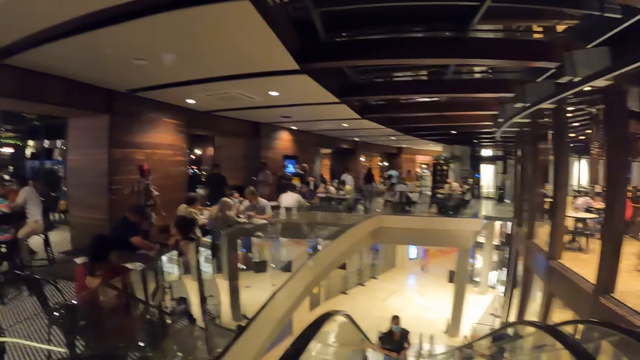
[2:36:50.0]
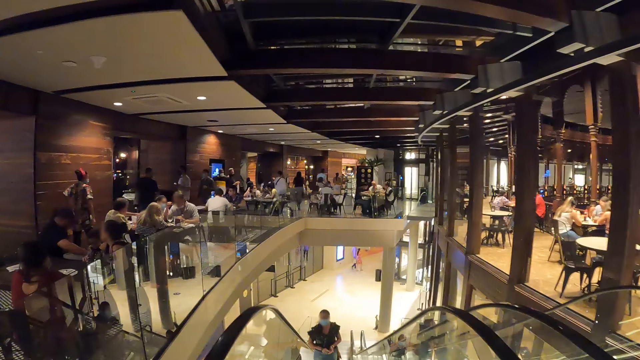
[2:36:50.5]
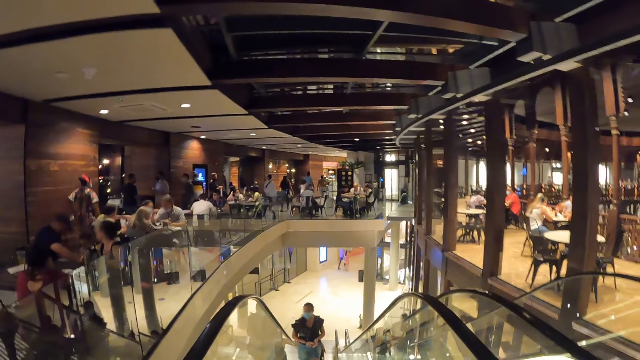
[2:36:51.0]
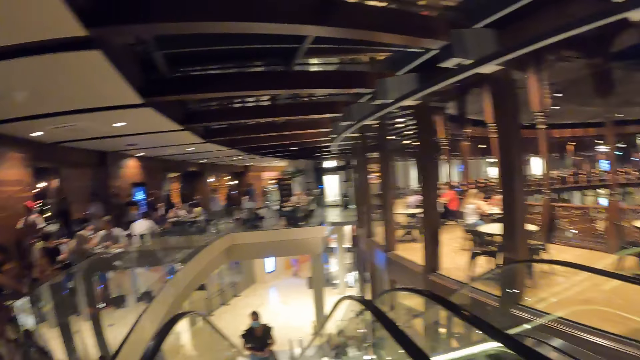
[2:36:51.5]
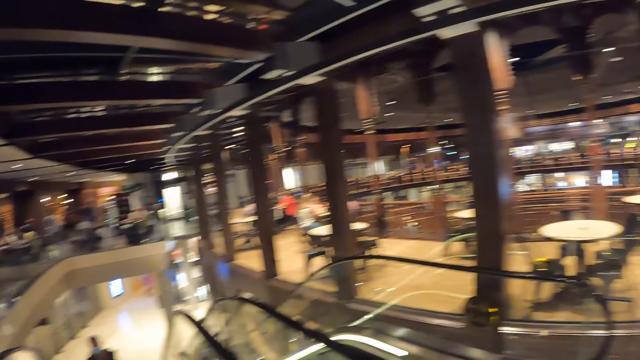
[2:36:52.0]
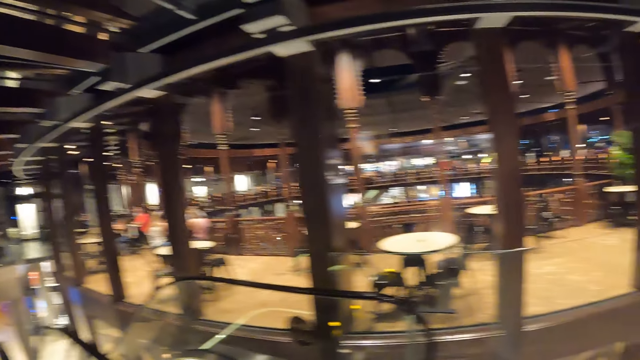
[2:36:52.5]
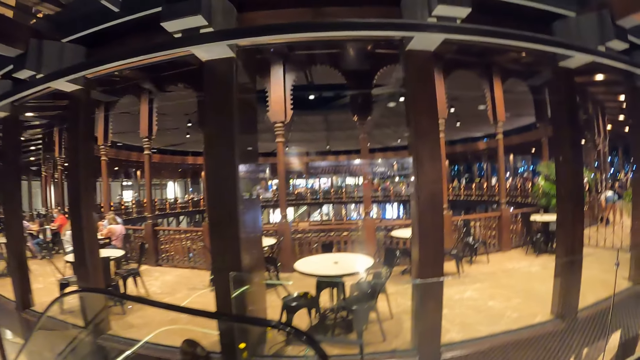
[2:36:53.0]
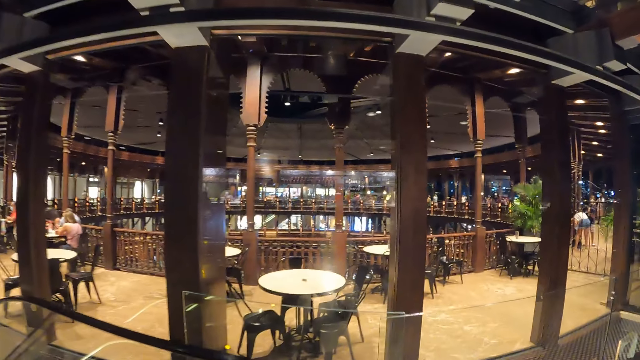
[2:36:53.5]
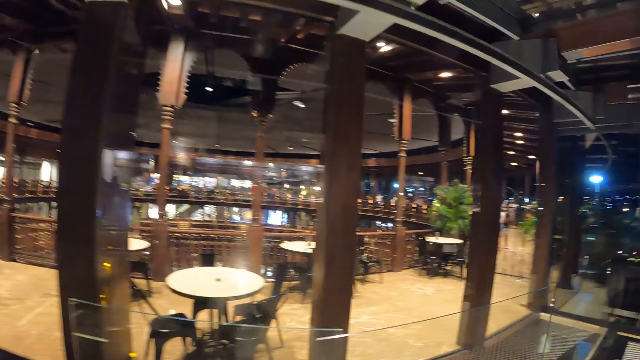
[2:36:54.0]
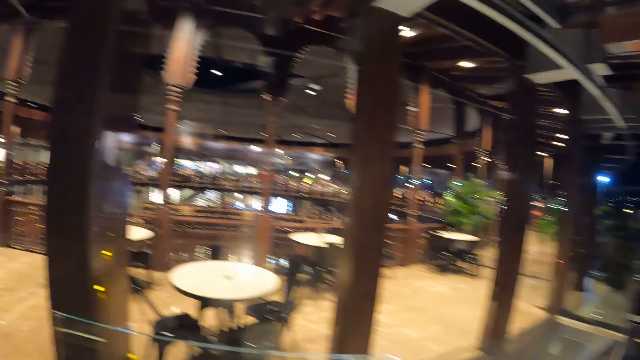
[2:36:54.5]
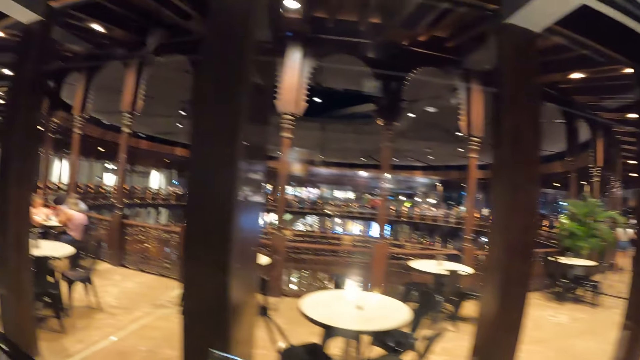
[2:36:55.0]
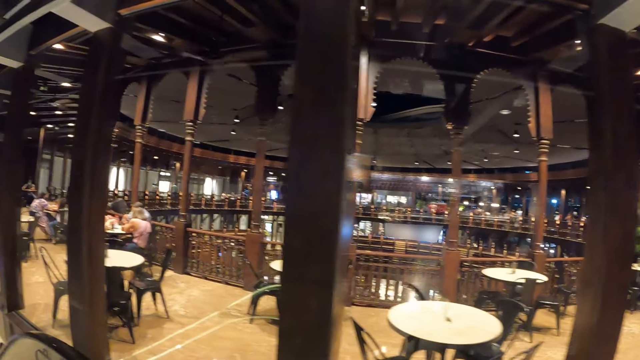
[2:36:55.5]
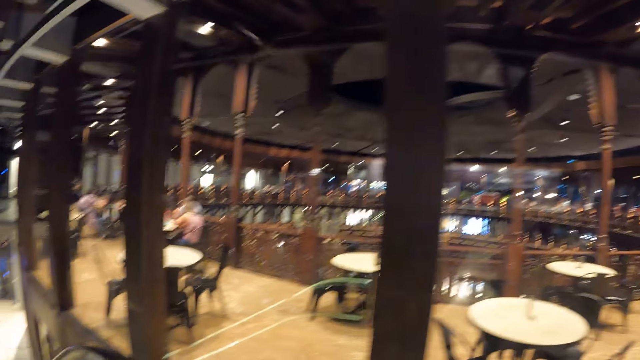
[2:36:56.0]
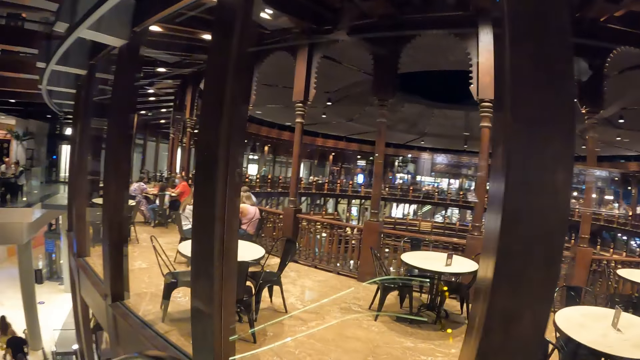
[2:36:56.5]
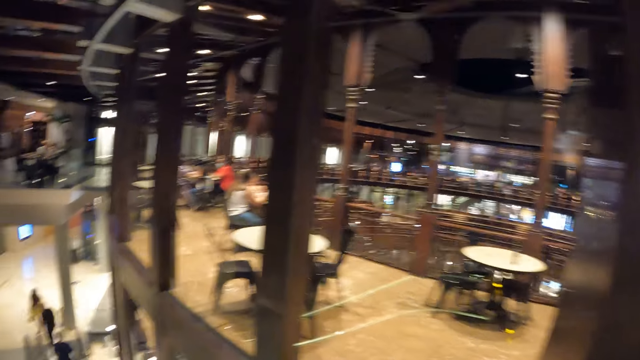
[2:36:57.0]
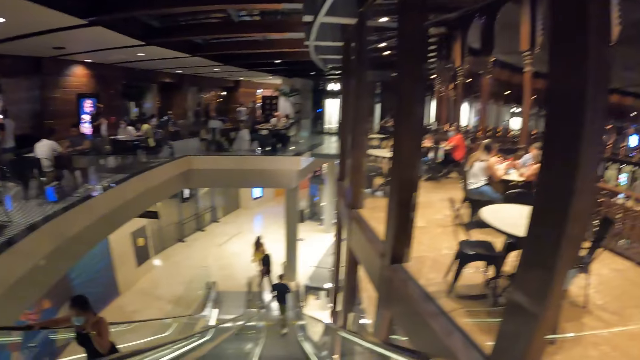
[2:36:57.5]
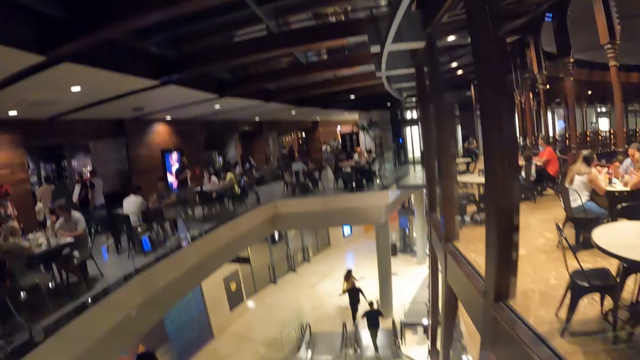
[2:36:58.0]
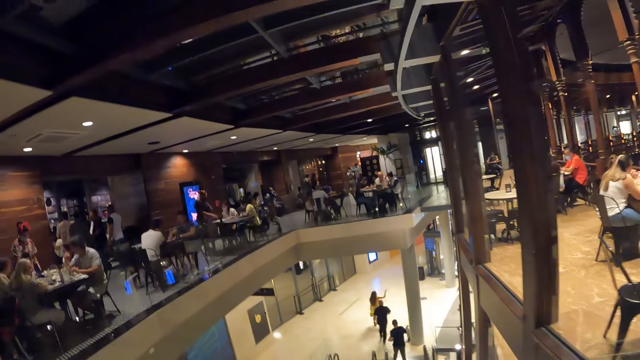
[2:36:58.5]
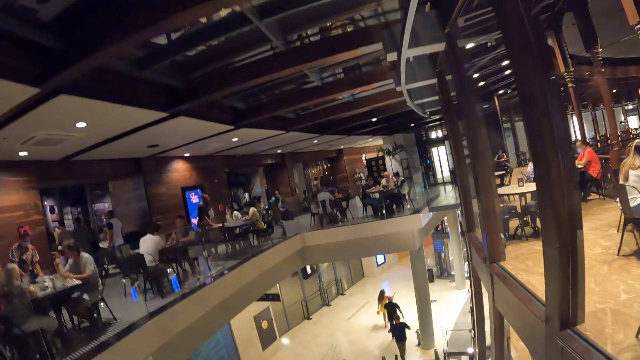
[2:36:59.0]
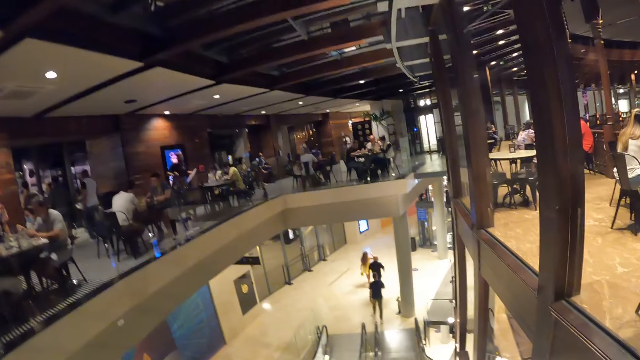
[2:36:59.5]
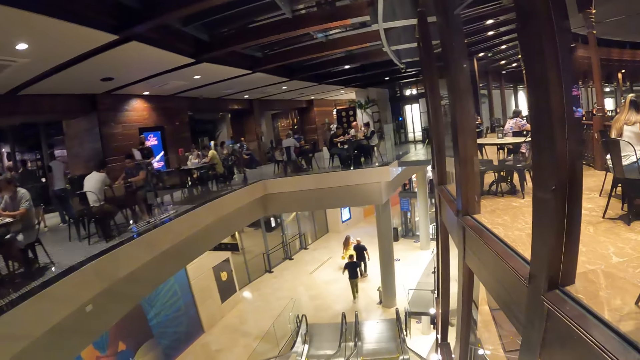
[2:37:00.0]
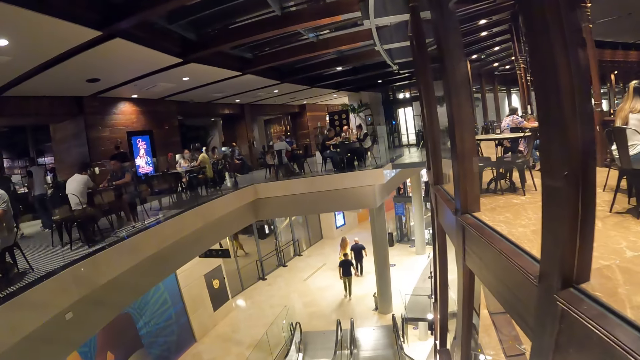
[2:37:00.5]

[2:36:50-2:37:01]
The camera wearer takes the escalator down to the ground floor of the mall.

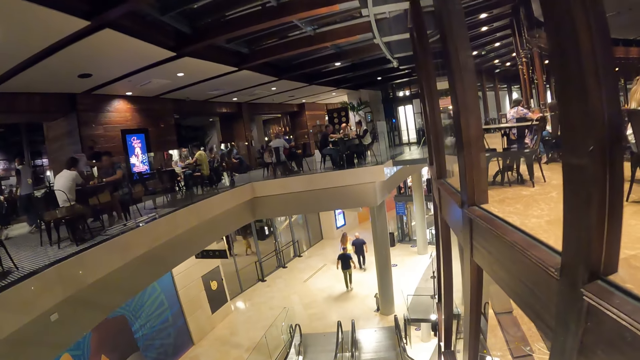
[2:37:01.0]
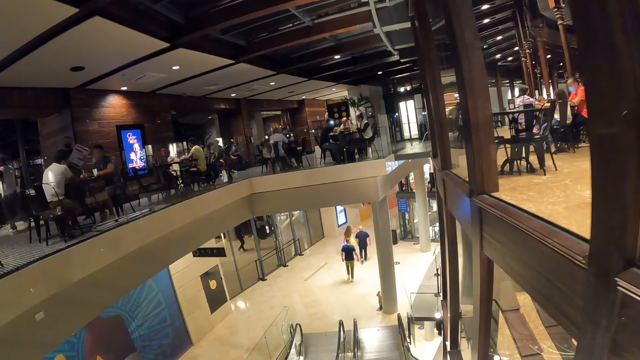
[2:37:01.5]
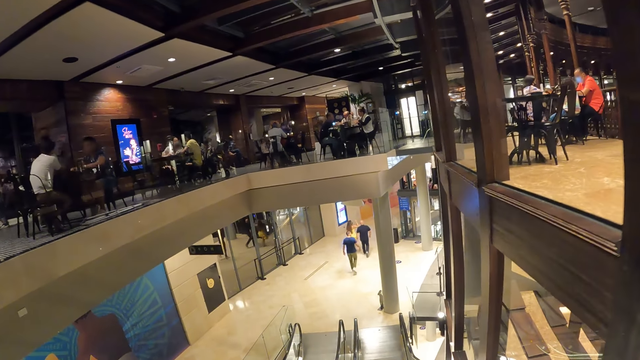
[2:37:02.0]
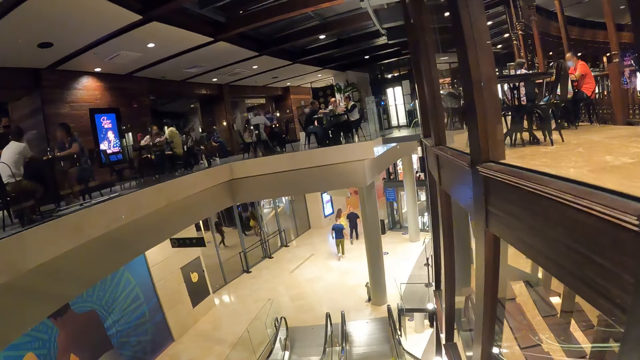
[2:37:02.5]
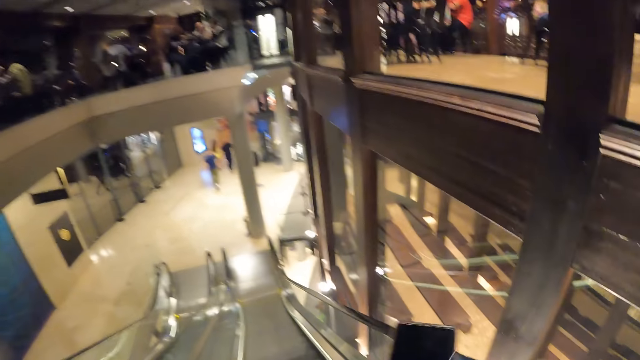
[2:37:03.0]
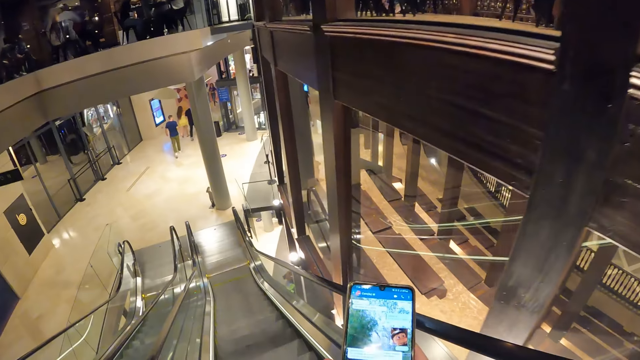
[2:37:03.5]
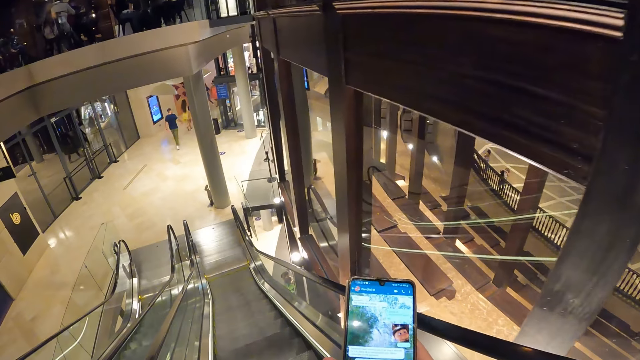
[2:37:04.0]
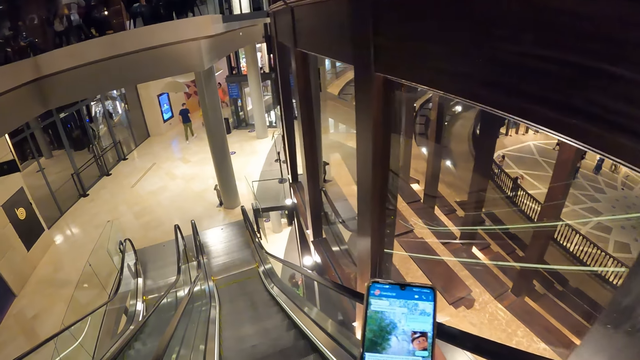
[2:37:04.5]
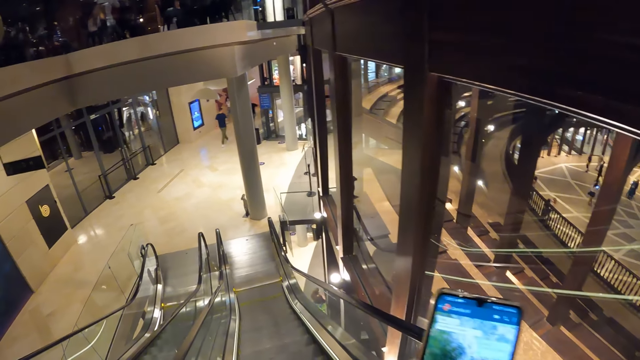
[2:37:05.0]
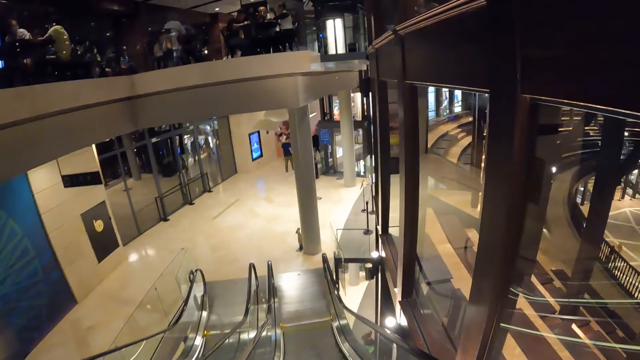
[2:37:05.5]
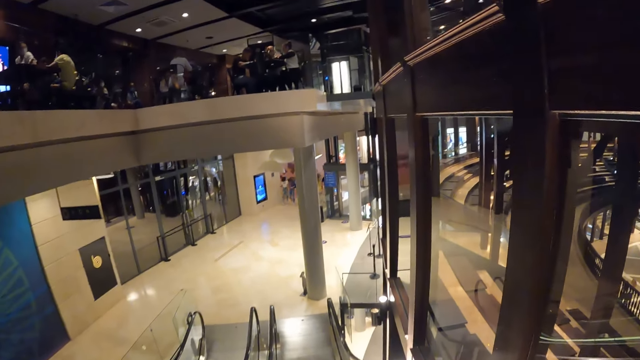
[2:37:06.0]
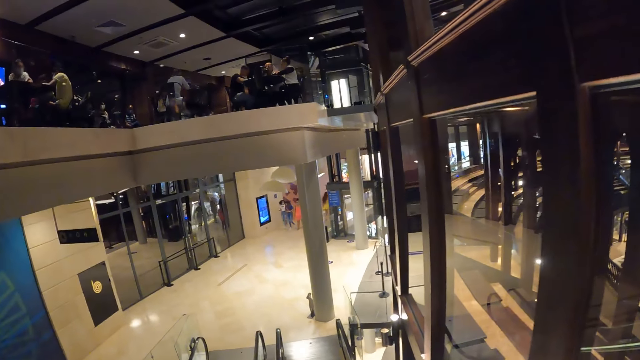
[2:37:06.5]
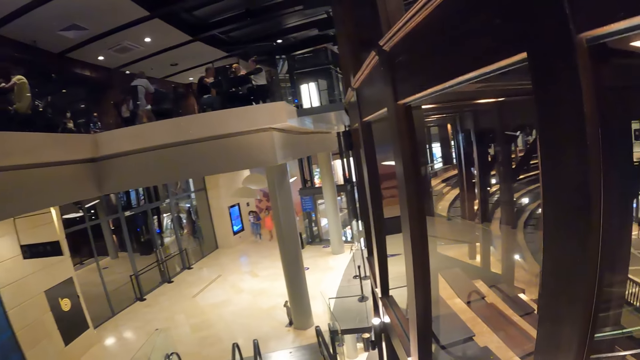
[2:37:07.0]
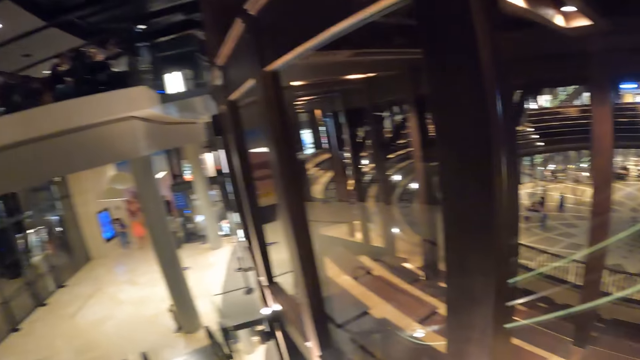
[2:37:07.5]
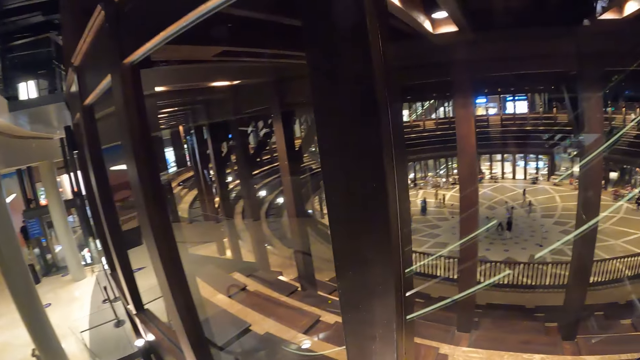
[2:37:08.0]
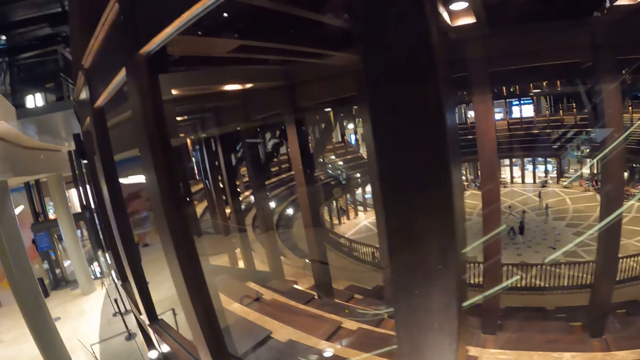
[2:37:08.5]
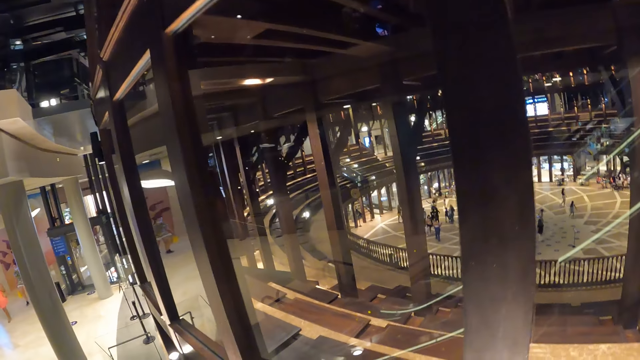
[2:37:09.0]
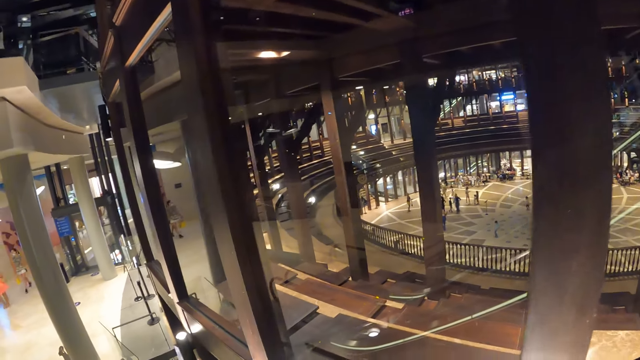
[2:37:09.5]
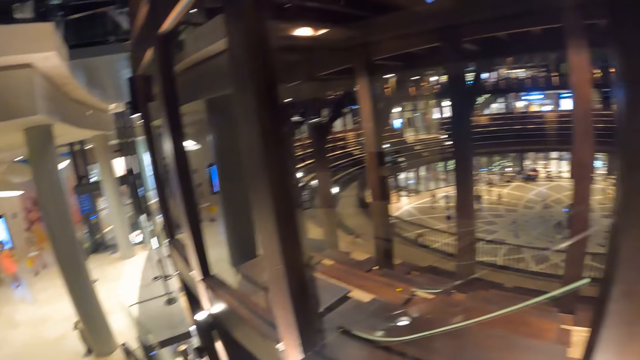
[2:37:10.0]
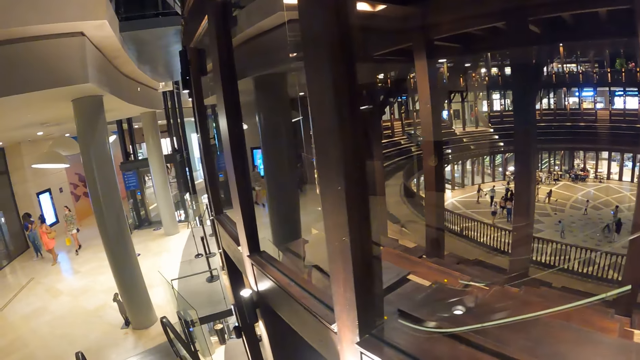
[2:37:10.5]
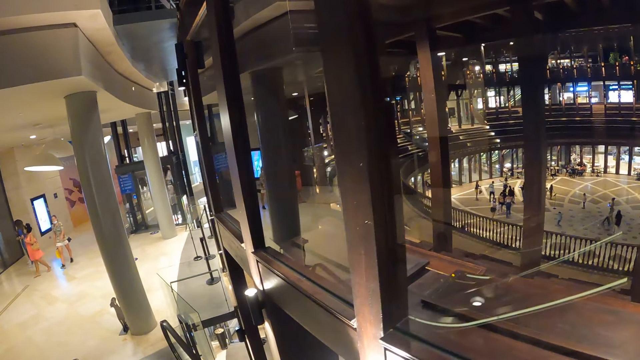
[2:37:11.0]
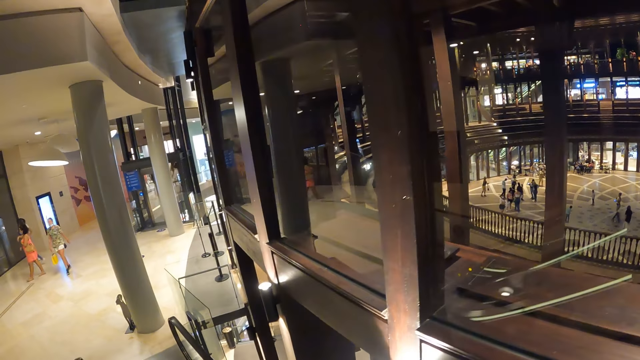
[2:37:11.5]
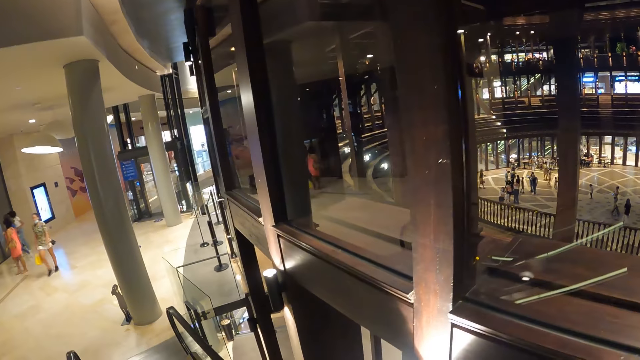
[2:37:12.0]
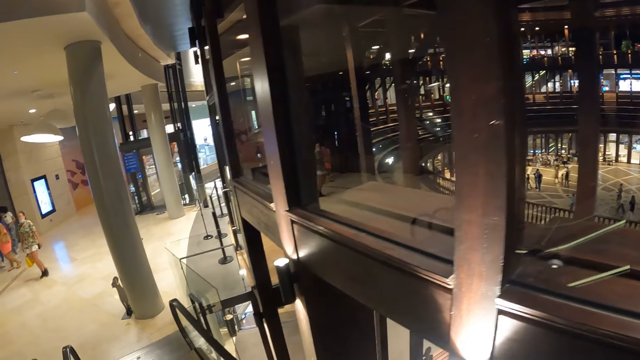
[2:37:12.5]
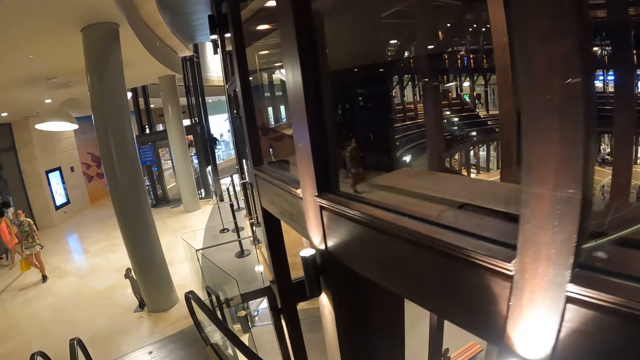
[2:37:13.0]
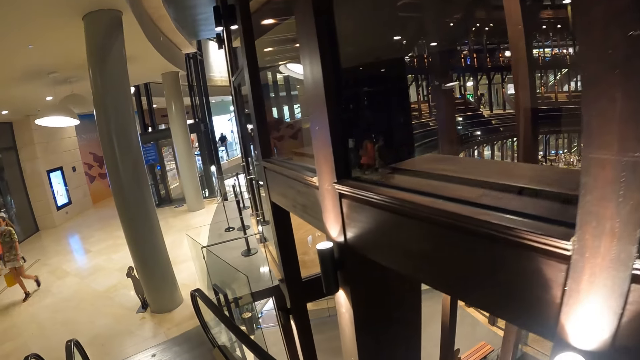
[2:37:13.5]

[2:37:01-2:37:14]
The camera wearer walks on the automatic moving stairs. They operate the phone with their right hand. They touch the phone with their hands.
